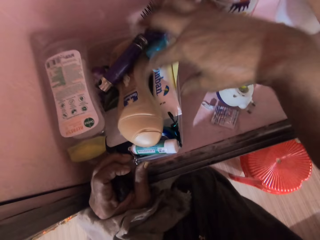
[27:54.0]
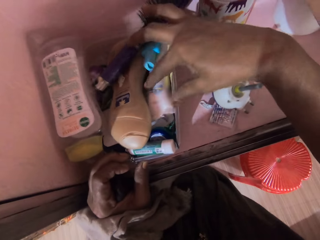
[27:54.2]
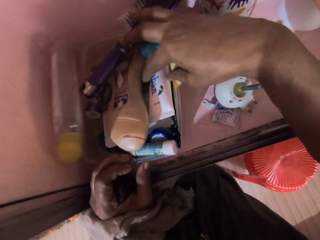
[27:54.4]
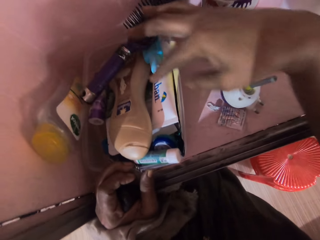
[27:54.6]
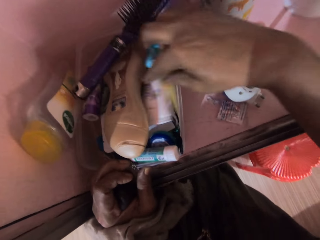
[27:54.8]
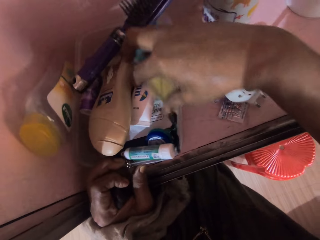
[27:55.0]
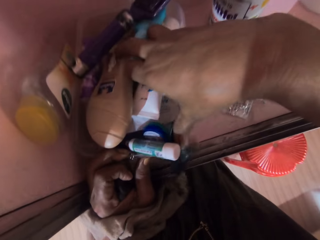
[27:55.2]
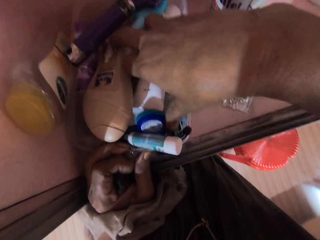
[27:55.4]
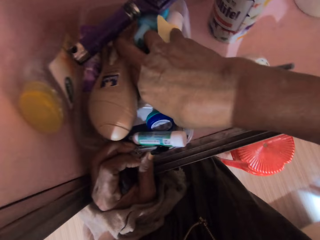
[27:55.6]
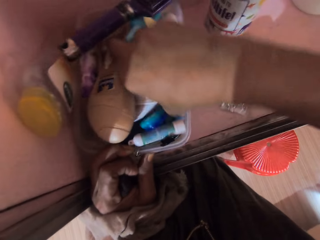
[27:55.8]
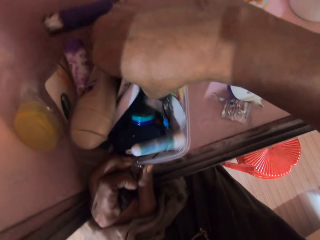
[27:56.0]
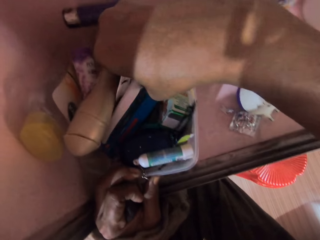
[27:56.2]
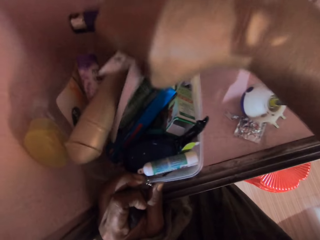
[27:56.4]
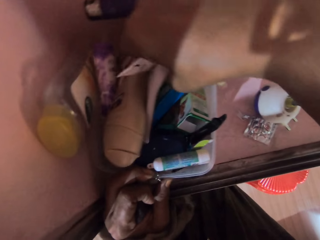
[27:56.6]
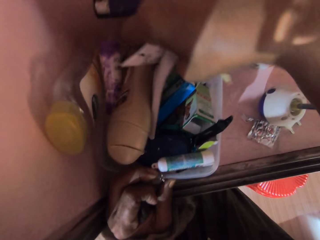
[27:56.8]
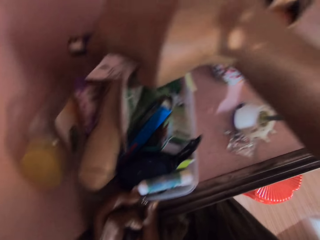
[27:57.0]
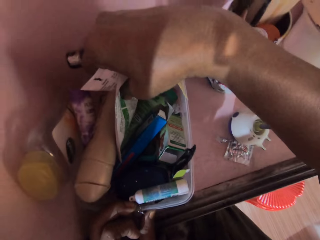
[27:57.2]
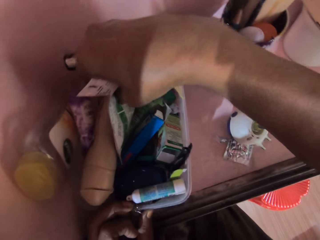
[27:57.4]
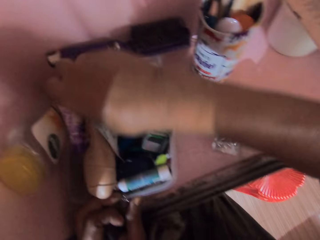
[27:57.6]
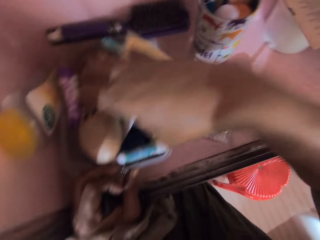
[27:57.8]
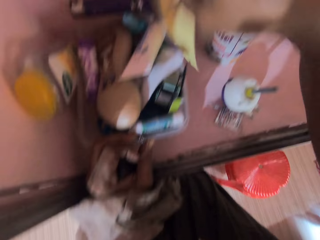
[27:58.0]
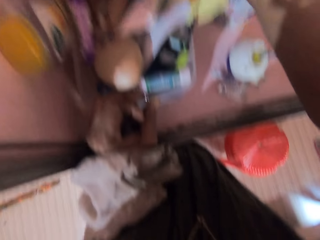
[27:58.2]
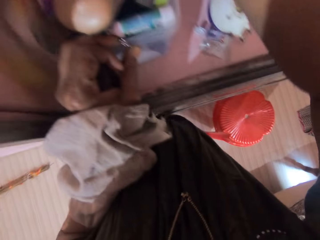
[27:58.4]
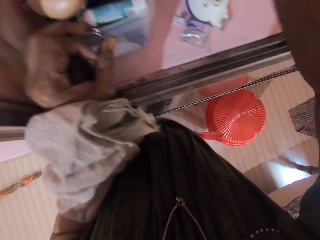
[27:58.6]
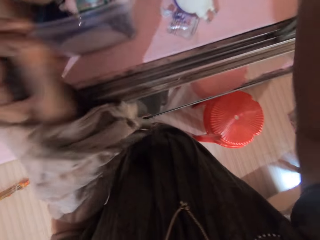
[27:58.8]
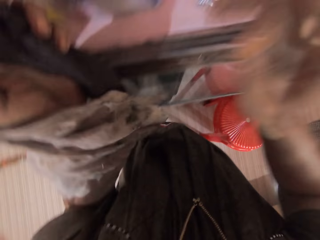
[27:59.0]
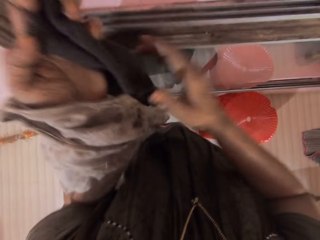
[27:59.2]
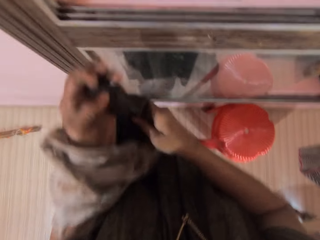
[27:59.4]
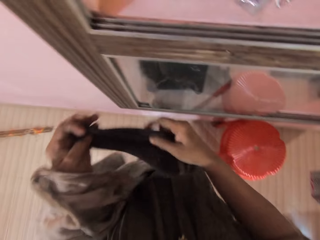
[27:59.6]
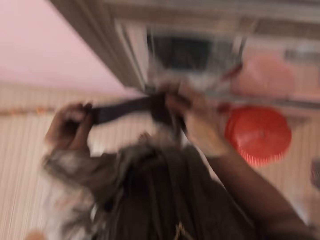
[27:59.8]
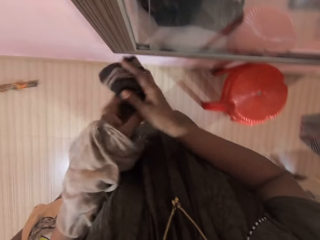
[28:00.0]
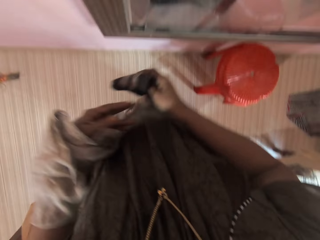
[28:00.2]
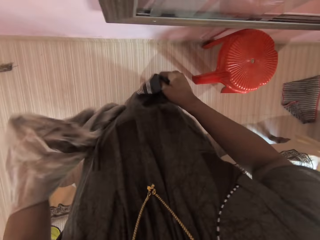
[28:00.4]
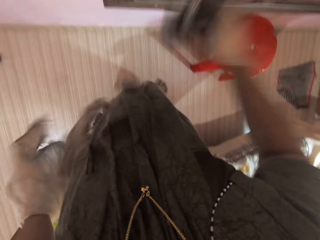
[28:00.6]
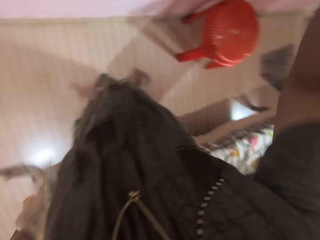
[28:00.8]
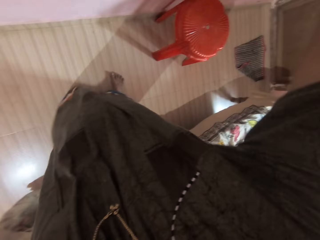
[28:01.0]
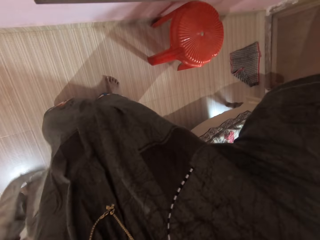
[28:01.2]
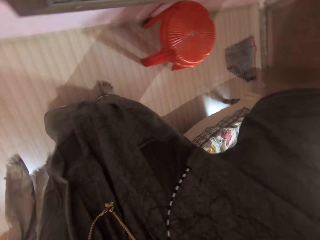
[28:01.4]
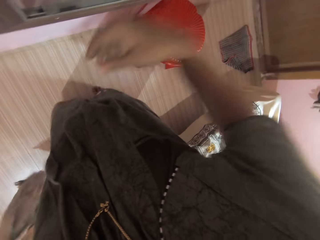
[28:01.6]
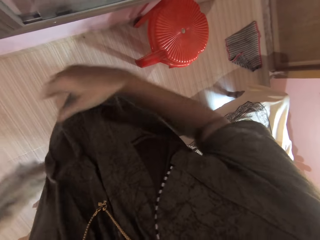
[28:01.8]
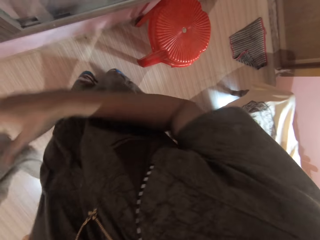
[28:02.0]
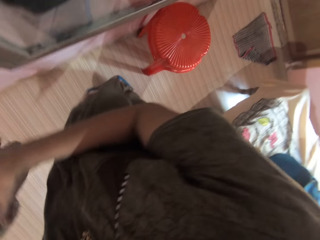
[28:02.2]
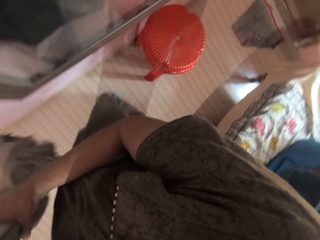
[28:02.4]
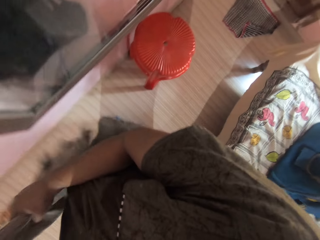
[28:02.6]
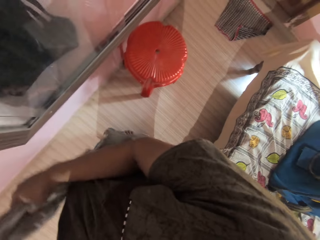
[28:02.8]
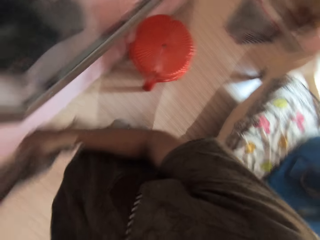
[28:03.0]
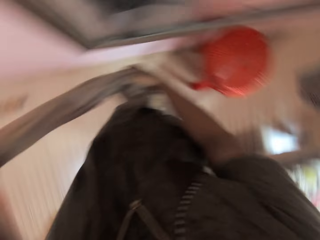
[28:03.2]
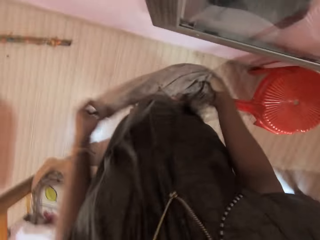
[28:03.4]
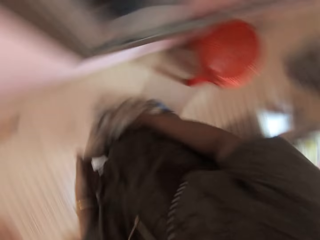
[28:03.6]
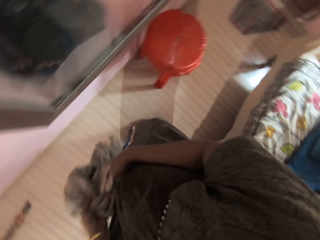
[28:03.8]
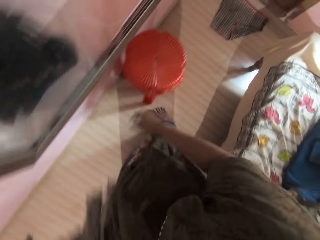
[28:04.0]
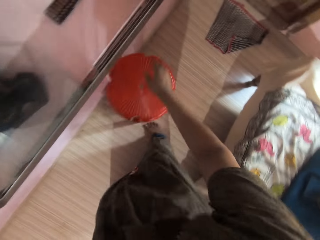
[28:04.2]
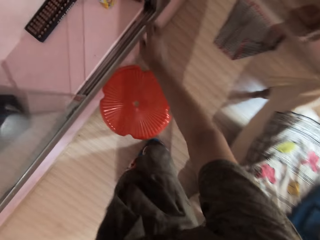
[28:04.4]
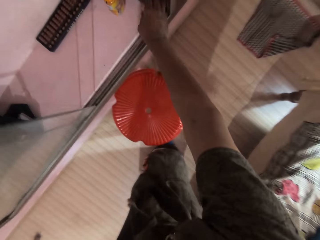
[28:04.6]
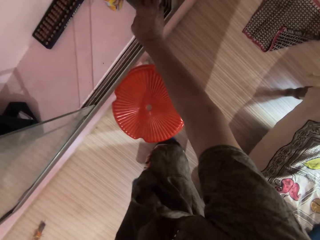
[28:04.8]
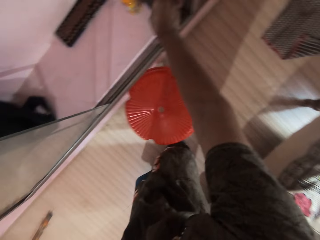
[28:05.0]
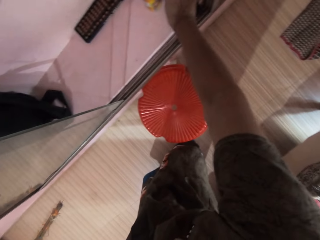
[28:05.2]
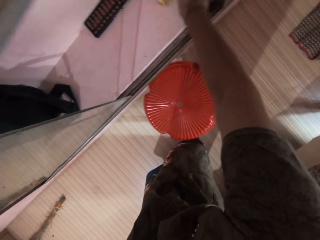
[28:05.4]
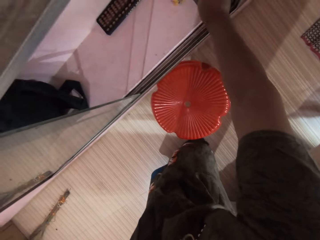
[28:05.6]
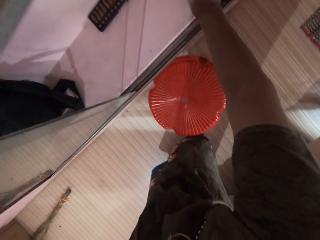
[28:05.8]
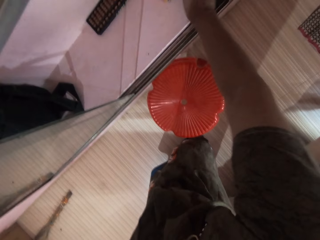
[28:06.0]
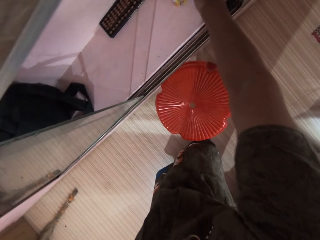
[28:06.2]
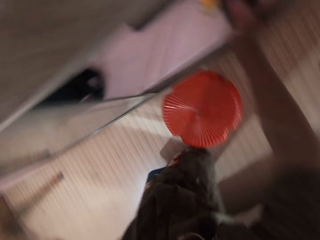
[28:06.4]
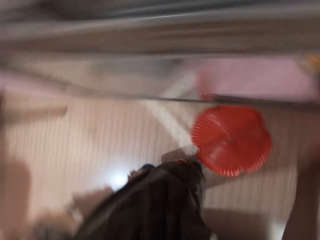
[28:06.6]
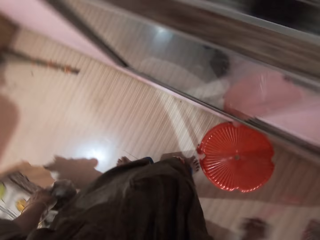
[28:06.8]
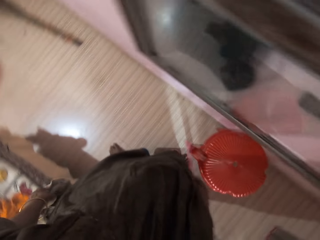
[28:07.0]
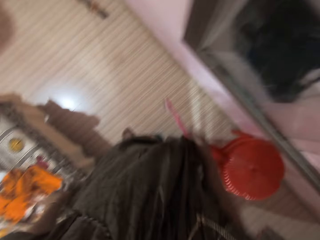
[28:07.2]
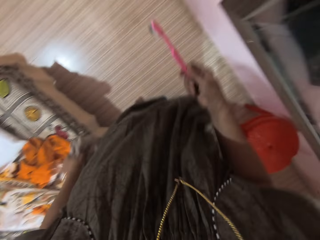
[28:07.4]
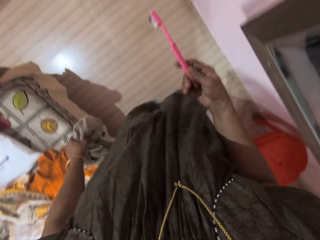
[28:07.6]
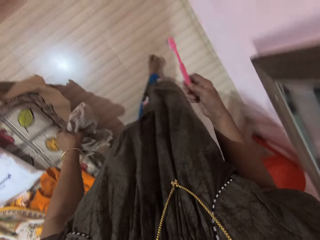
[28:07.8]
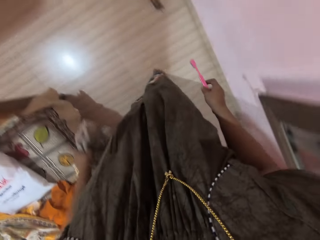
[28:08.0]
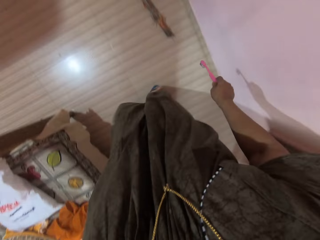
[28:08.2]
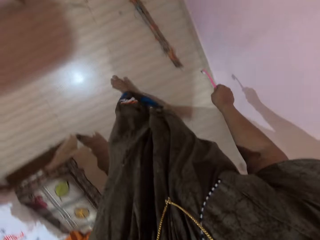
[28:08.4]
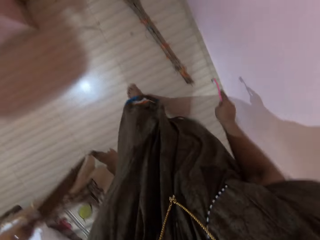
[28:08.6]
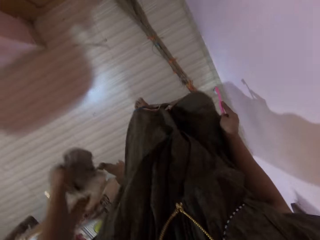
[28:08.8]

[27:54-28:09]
The camera wearer lifts up an oil bottle. She passes the sock to her right hand. She drops the sock on the shelf. She turns to her right. She holds the rag in both hands. She picks up a toothbrush from the shelf with her right hand. She walks towards the door.

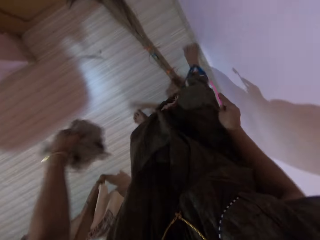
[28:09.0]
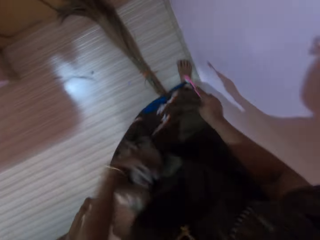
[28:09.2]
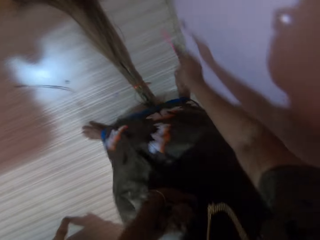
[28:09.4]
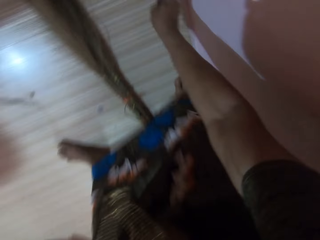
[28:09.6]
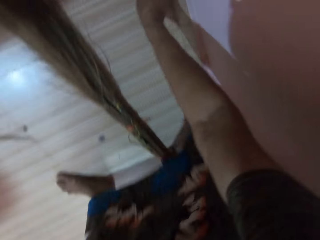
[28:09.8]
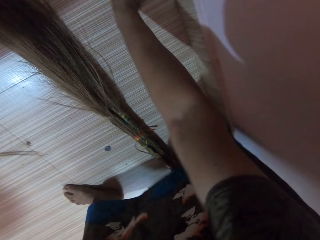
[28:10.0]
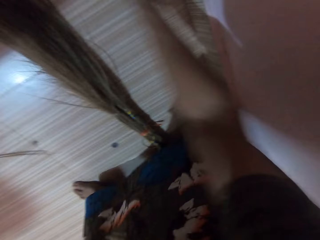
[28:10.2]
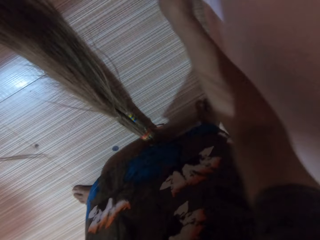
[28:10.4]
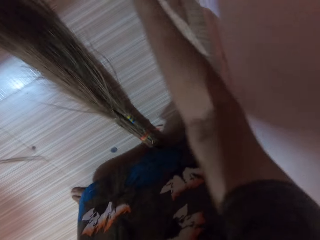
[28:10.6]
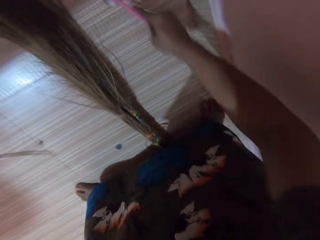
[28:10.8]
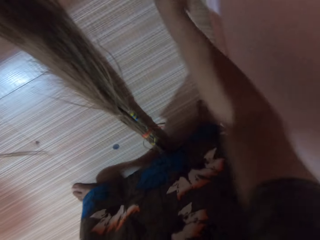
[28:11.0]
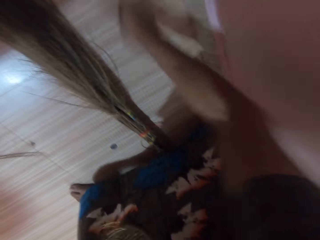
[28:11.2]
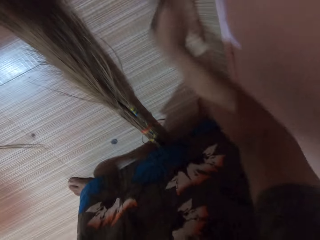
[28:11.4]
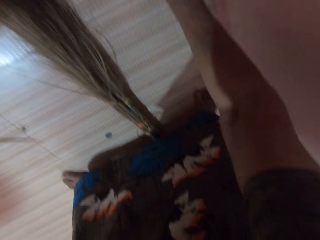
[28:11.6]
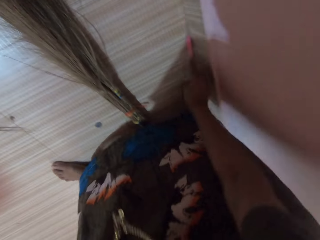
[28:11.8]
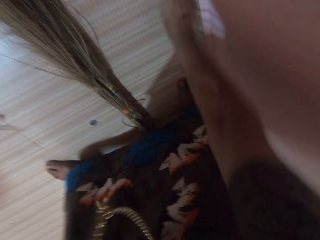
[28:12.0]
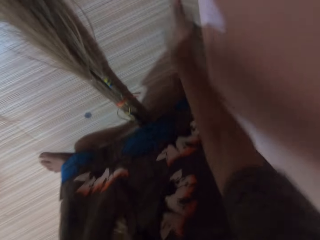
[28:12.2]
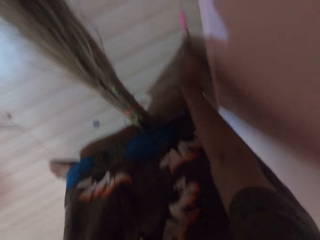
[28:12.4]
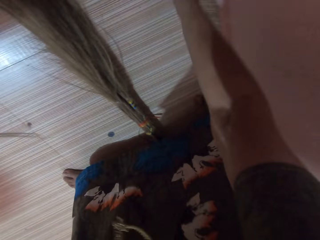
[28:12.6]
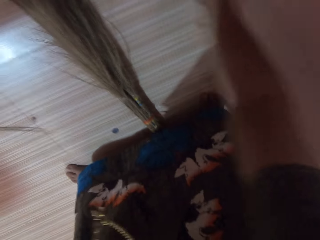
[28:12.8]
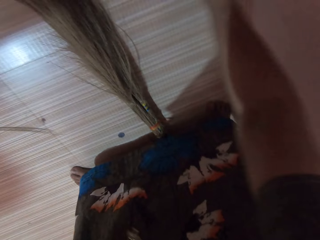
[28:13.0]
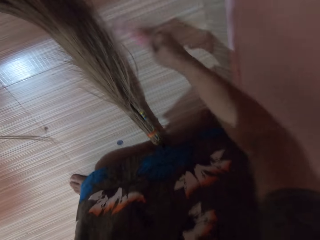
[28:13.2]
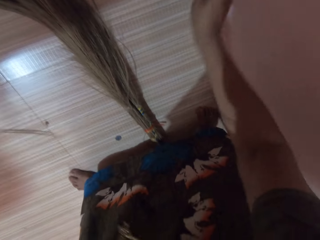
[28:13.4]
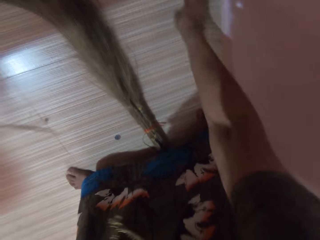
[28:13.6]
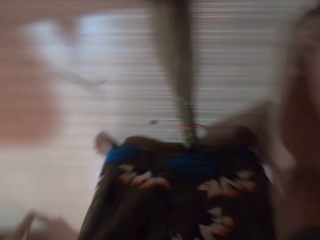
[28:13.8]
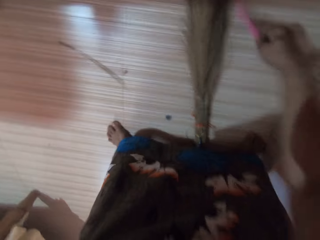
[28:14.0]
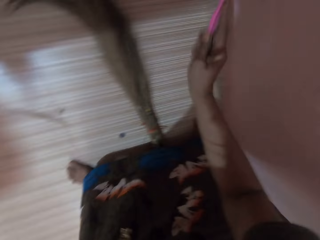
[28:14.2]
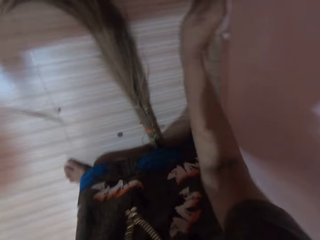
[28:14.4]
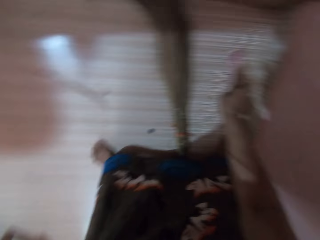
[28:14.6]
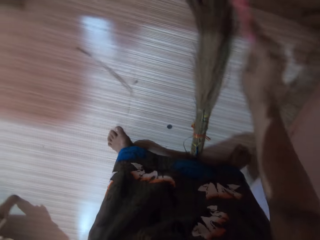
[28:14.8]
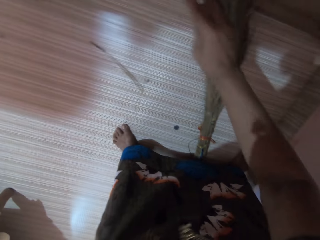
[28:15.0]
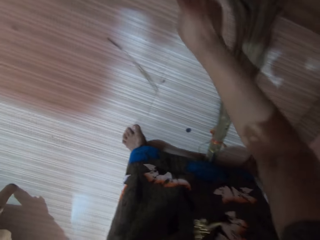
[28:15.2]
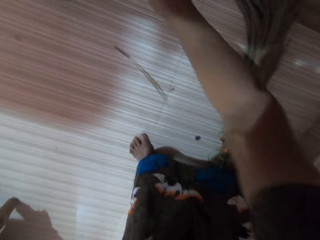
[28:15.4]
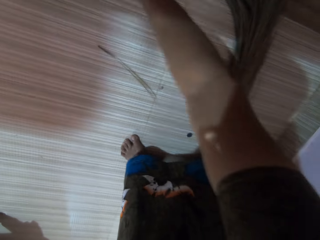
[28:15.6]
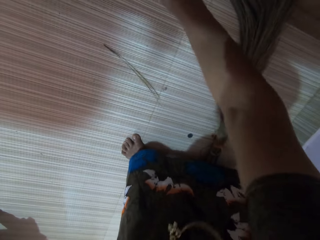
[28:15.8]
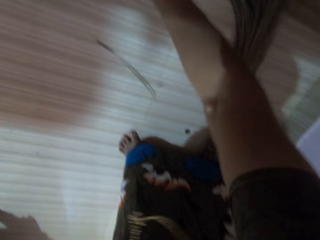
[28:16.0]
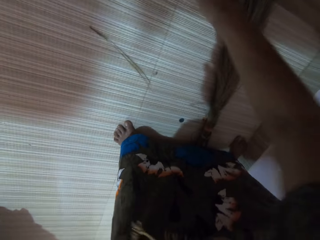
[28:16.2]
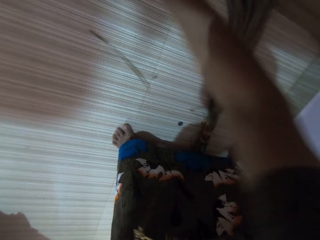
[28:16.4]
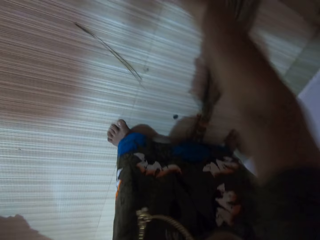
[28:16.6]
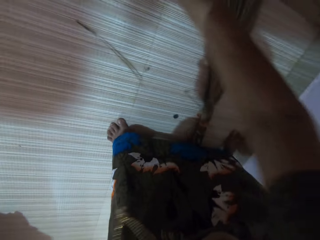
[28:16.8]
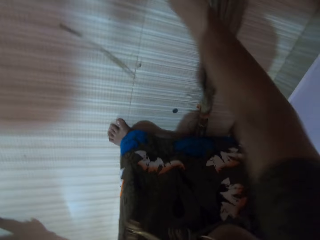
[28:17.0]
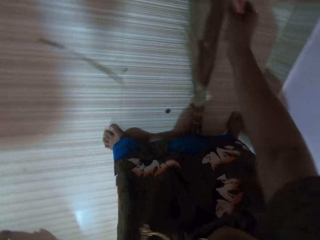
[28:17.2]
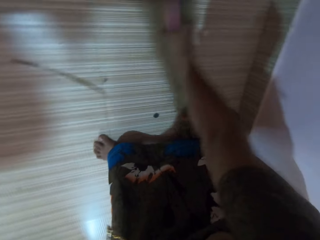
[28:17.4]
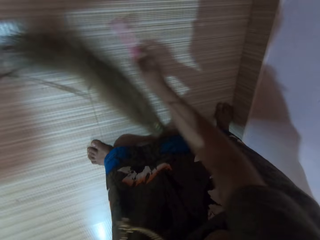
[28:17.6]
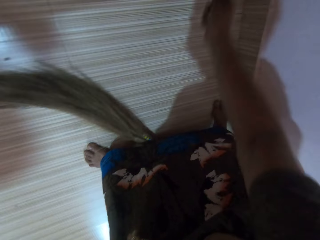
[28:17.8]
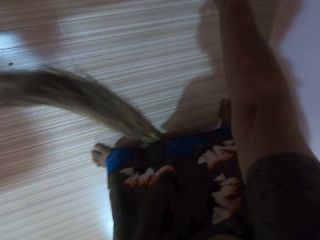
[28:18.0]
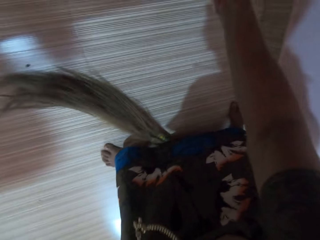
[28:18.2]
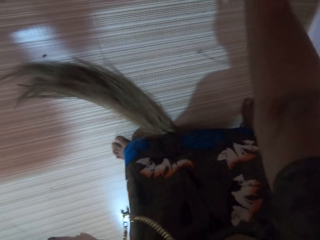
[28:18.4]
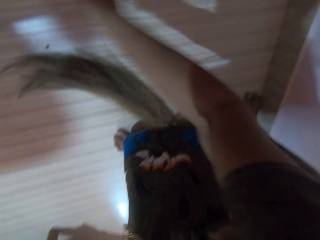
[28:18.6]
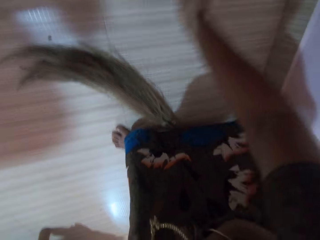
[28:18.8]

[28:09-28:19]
The camera wearer brushes the baseboard with a toothbrush. They scrub the floor with the toothbrush.
